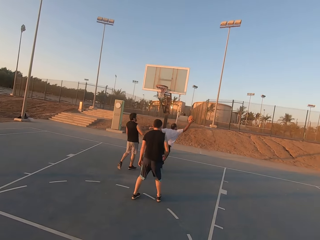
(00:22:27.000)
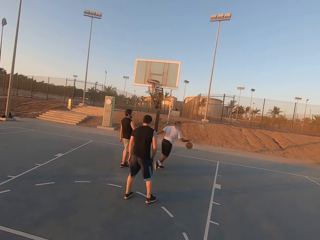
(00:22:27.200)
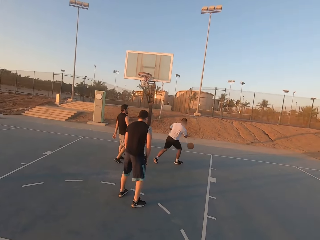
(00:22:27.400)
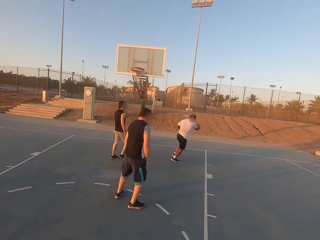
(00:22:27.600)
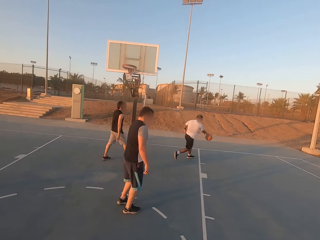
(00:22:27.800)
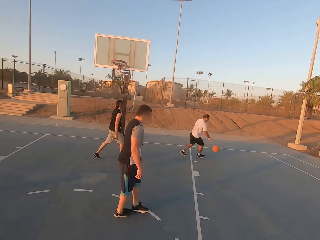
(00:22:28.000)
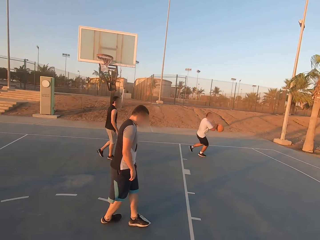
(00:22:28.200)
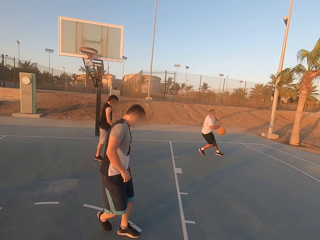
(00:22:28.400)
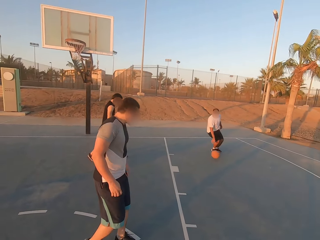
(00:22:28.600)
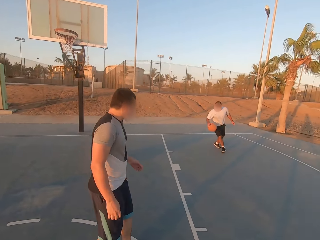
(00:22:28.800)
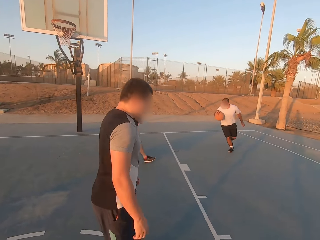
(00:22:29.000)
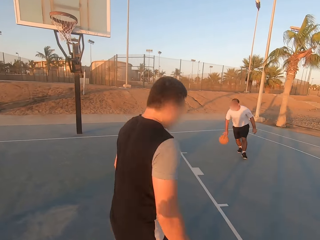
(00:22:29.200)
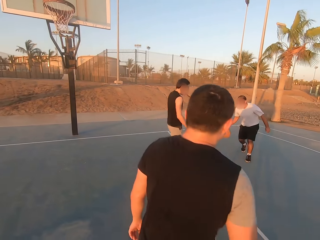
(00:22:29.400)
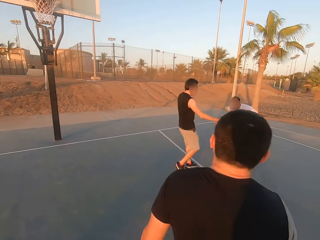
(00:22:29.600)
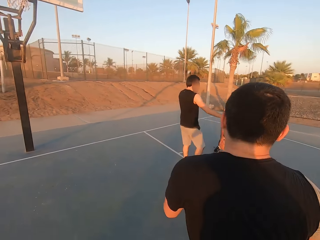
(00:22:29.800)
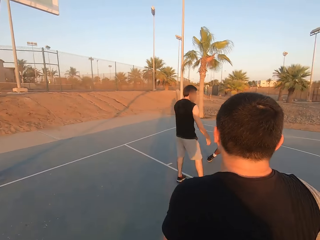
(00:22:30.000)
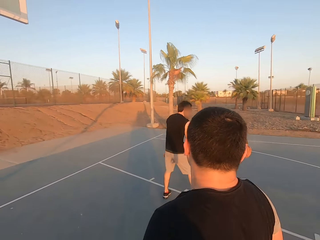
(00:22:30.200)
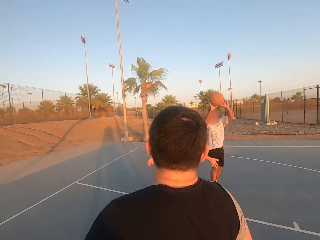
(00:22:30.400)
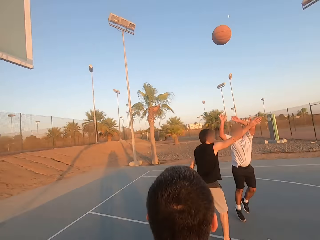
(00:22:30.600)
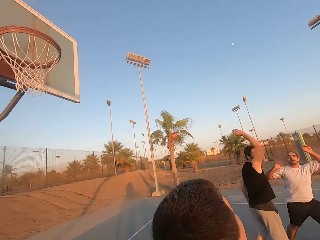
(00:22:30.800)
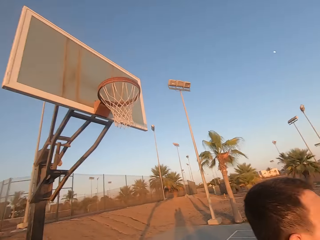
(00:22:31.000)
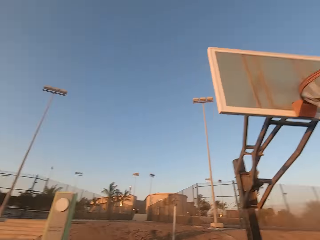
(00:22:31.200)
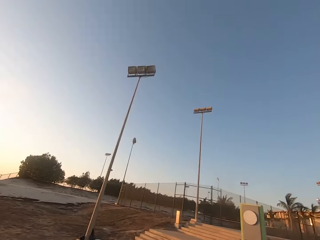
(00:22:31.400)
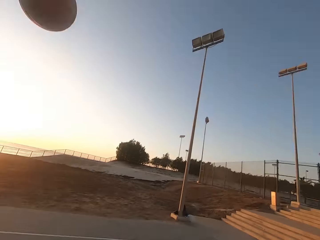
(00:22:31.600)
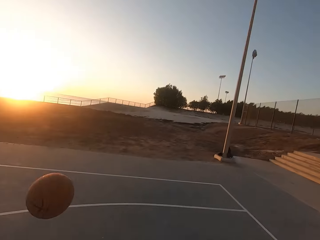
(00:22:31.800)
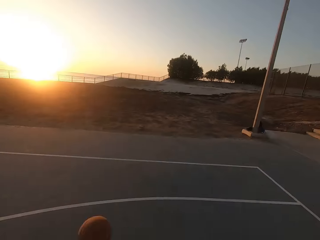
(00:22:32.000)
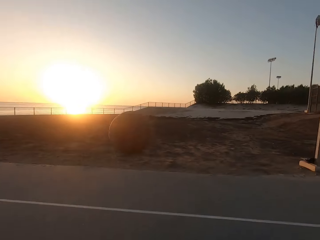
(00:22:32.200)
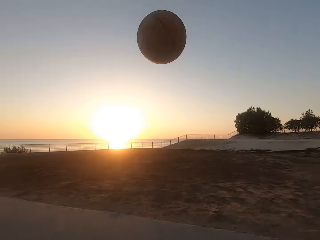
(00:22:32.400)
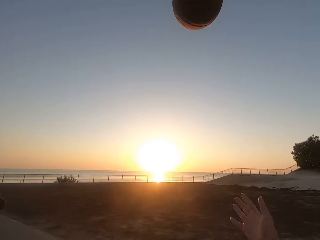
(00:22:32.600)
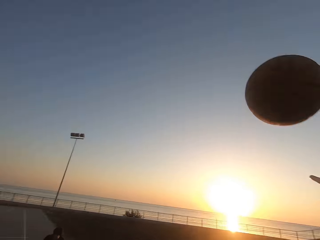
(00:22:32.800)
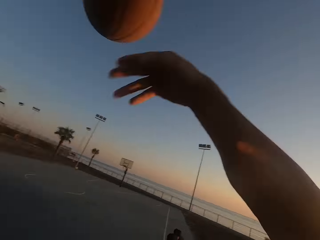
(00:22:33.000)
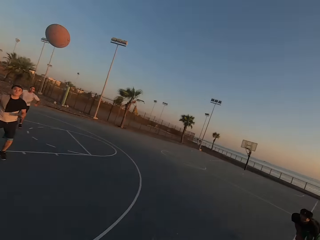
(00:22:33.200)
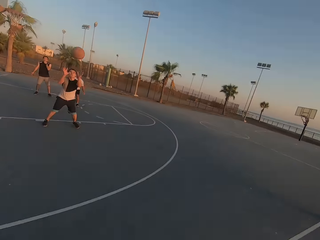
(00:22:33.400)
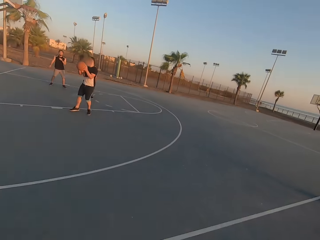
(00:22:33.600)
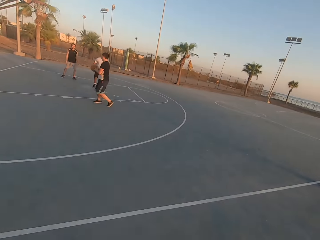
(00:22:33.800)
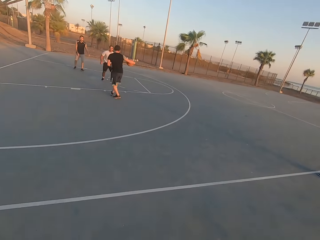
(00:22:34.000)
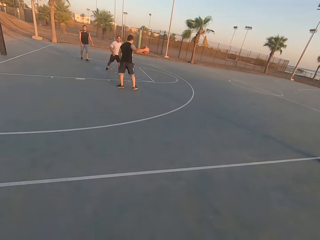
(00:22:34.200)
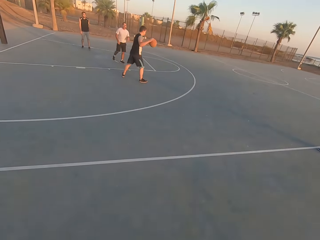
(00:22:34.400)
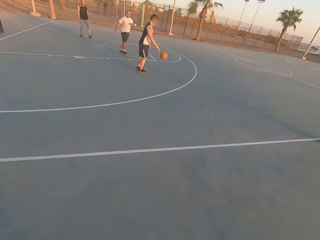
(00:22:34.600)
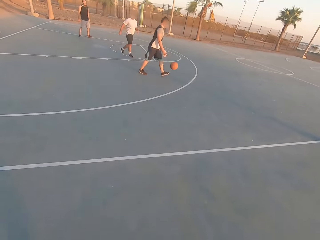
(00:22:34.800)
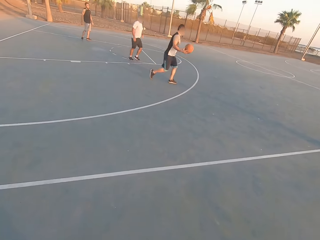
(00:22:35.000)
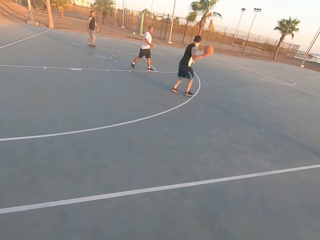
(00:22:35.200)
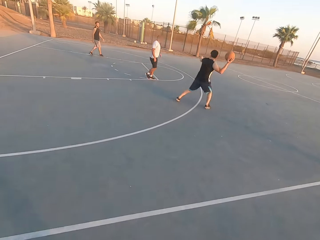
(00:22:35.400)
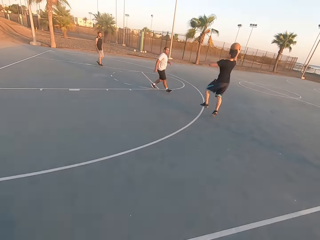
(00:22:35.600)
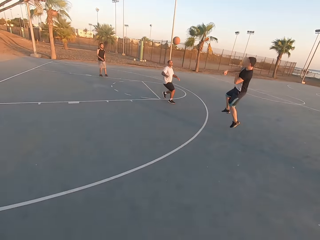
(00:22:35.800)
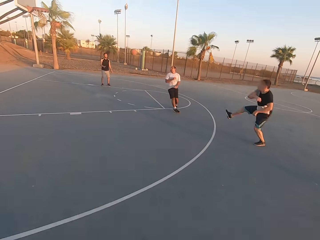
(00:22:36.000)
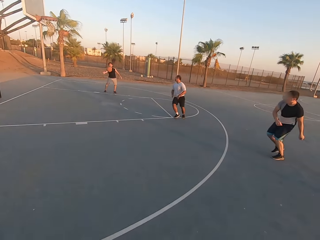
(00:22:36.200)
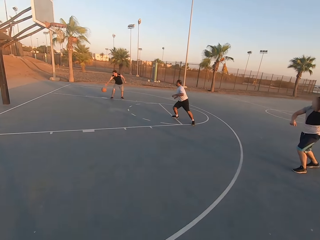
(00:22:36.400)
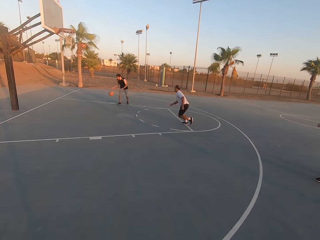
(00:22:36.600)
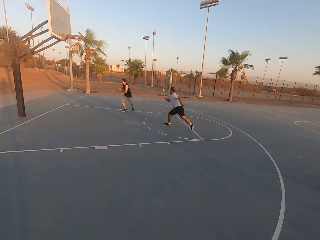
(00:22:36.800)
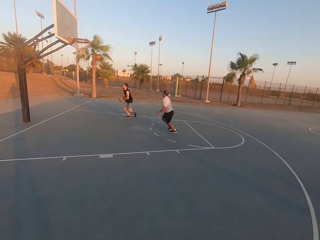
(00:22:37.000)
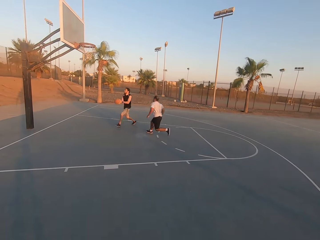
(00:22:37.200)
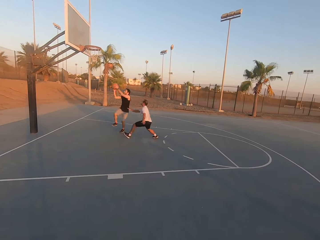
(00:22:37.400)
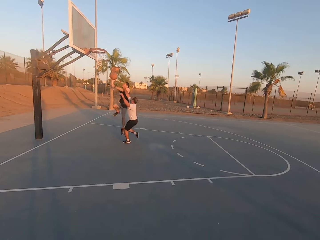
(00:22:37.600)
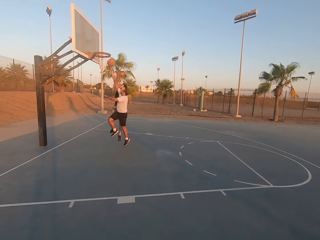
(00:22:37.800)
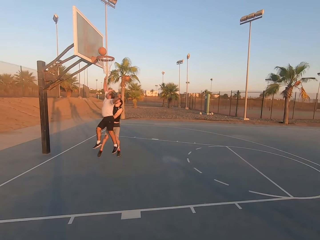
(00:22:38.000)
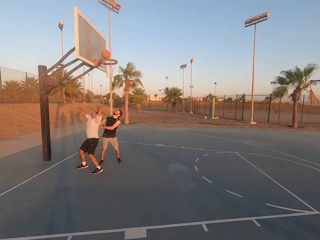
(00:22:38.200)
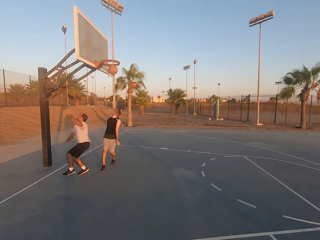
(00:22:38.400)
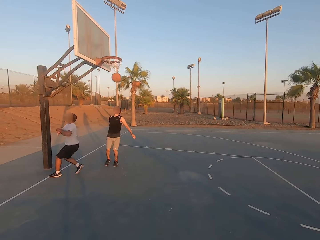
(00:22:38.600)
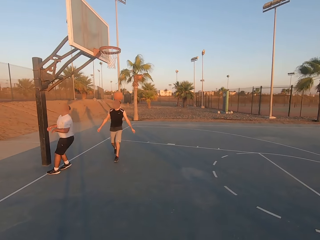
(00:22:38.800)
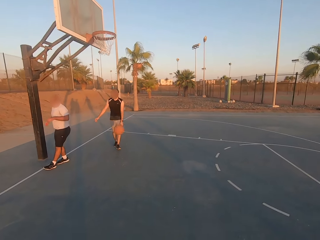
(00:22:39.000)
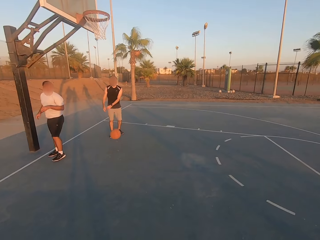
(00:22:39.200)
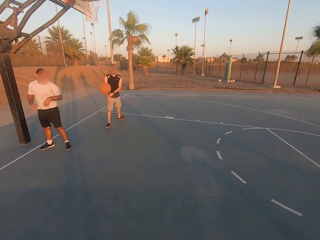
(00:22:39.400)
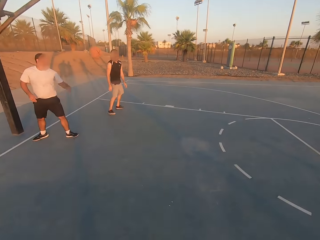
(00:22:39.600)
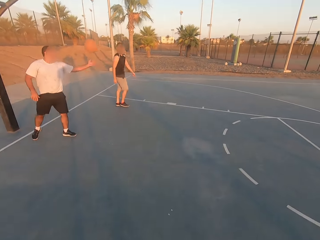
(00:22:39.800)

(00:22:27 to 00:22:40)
A man picks up the ball and dribbles the ball. The man throws the ball to the camera wearer. The camera wearer taps the ball. They throw the ball to another man. The other man picks up the ball and dribbles the ball. The other man throws the ball to a third man. The third man dribbles the ball. The third man throws the ball in the hoop and makes a basket.

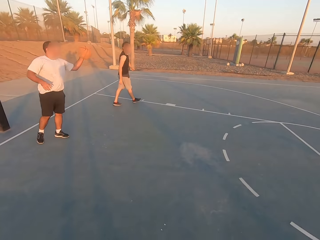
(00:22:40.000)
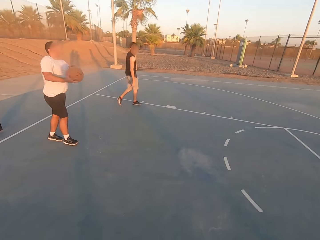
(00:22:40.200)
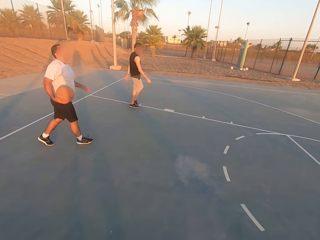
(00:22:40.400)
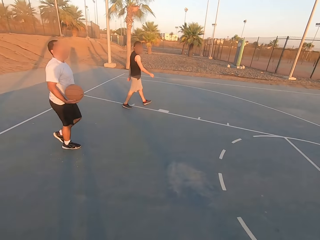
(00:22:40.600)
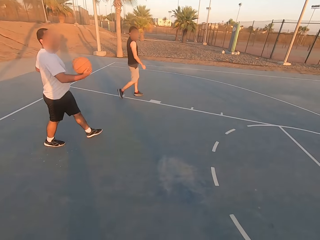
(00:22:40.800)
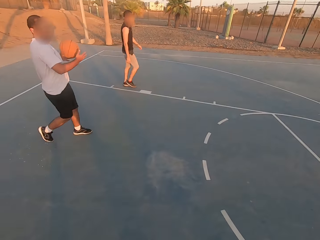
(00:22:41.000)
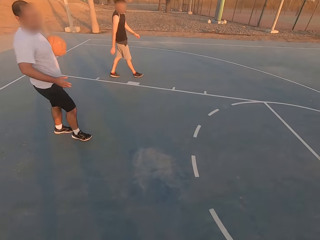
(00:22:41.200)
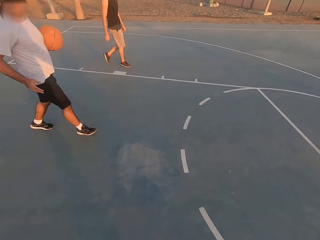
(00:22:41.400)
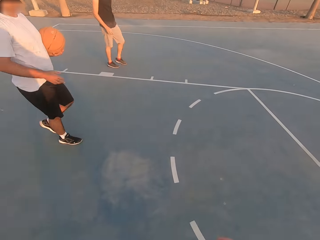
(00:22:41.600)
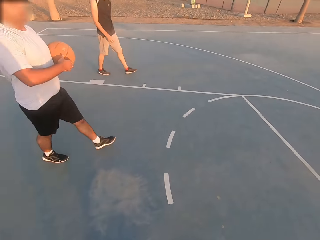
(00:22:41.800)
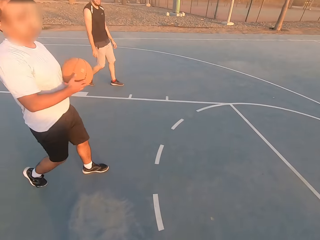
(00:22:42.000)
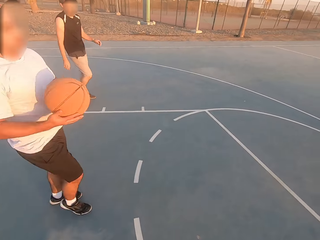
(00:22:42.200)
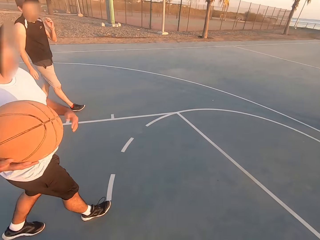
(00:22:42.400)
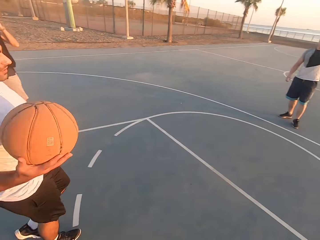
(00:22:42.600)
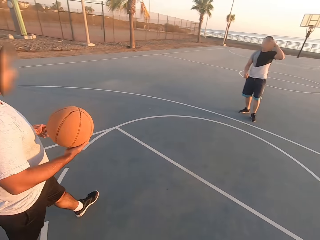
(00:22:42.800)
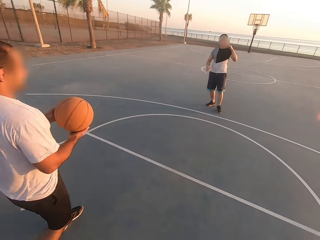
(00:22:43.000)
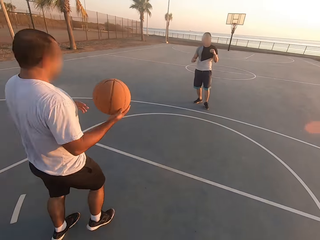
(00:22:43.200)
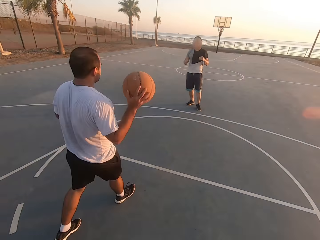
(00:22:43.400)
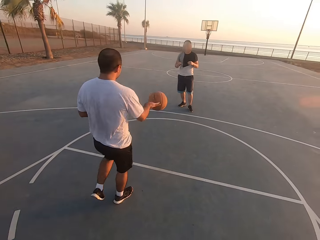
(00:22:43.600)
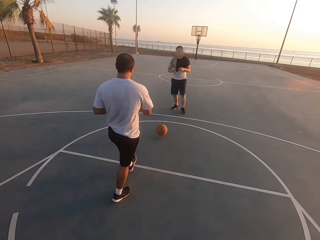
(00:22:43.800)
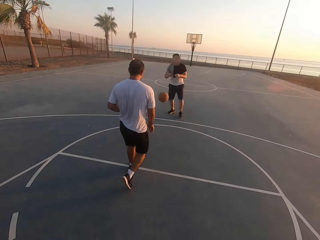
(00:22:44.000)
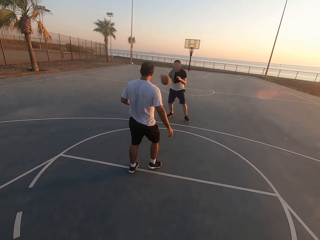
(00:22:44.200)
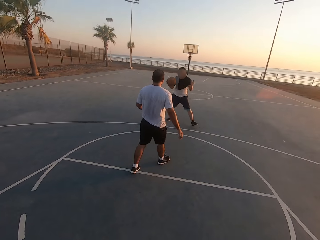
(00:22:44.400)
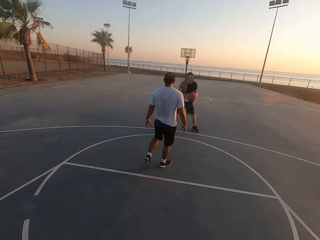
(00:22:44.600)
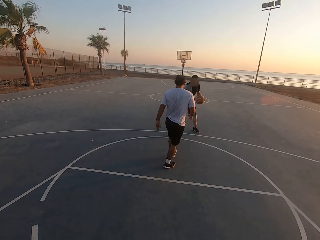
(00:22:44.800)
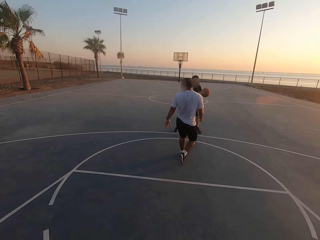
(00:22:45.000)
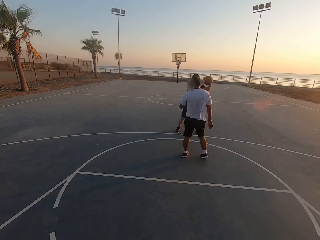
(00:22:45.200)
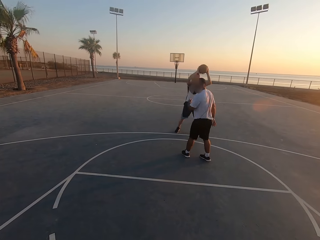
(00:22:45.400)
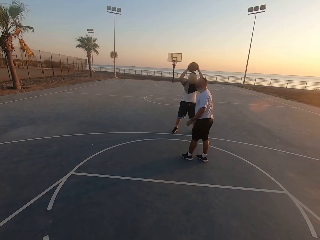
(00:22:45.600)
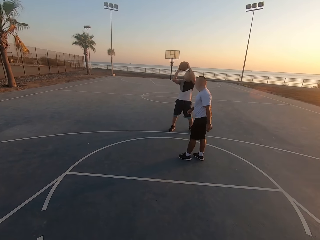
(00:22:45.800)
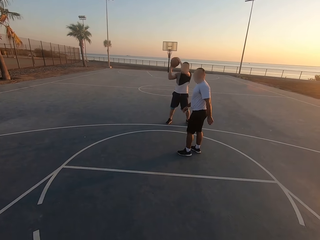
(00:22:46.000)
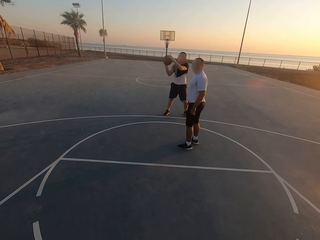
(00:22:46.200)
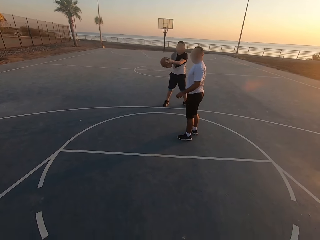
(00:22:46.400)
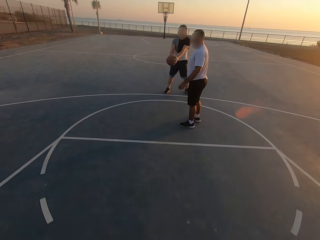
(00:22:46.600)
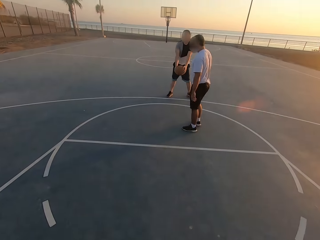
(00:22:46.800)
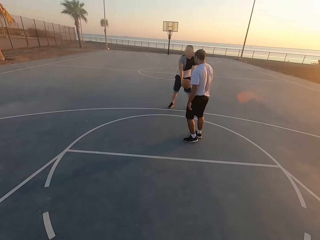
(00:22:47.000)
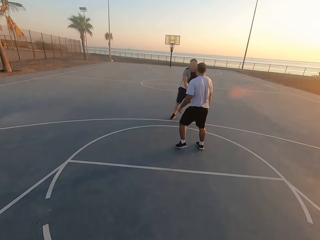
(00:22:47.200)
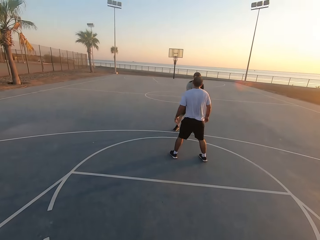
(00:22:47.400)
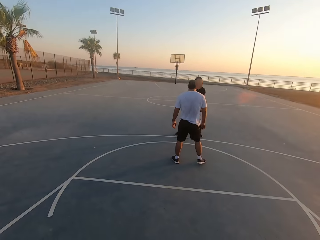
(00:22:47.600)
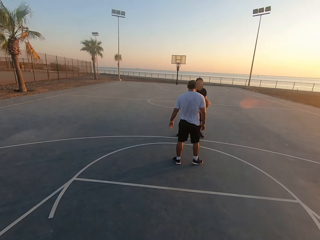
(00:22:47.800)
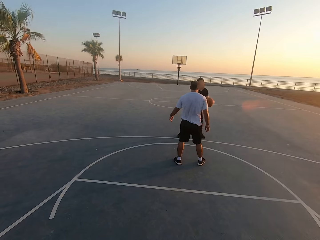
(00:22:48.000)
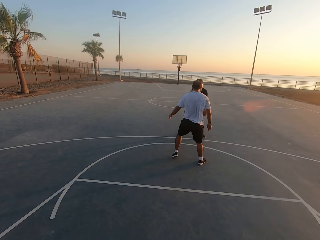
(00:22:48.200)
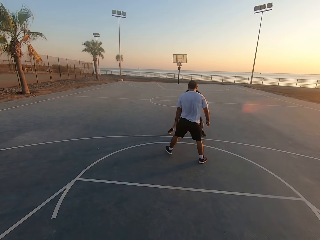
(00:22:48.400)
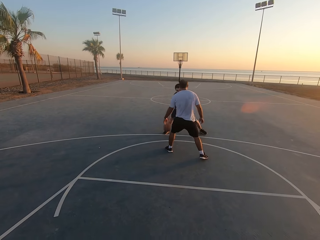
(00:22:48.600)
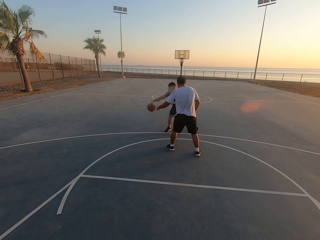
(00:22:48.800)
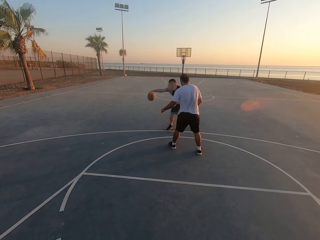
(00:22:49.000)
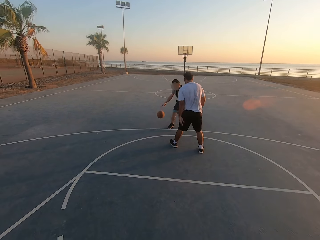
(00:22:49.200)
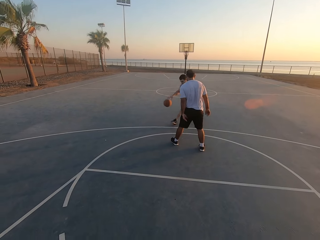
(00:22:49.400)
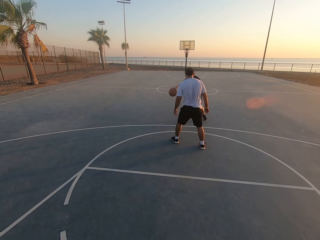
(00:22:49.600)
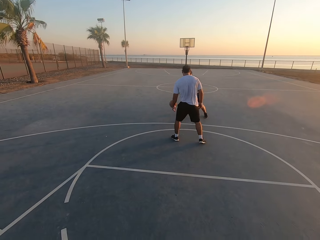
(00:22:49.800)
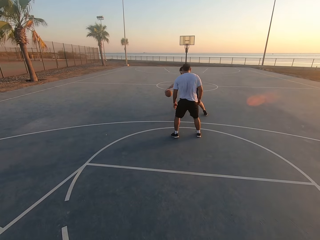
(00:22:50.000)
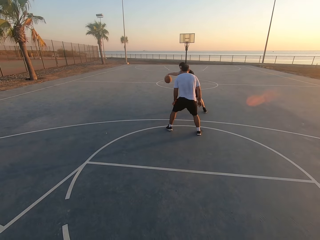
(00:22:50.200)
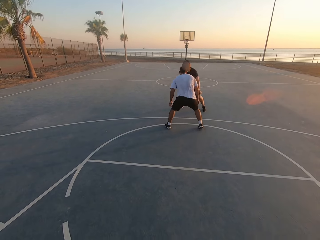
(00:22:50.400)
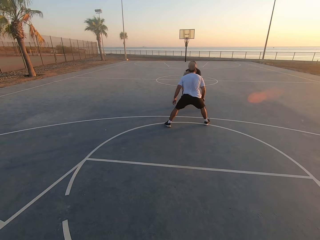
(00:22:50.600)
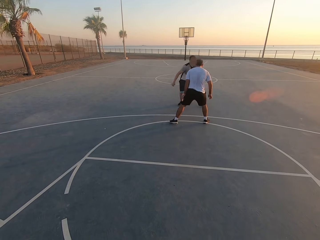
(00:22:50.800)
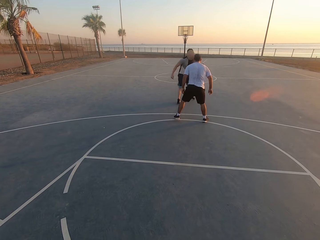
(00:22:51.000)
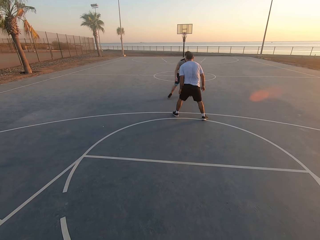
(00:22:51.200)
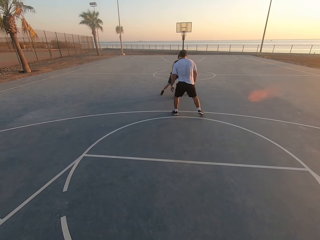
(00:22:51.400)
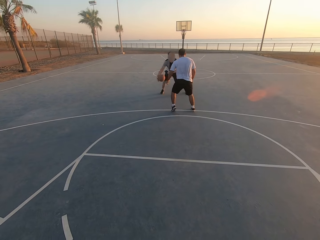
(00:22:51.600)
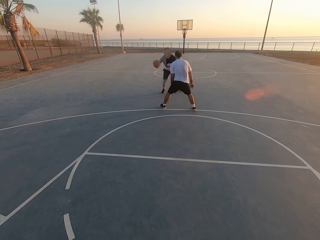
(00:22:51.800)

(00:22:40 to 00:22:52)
A man picks up the ball. The man throws the ball to another man. The other man picks up the ball and holds the ball. A third man shields. The other man dribbles. The first man dribbles the ball.
